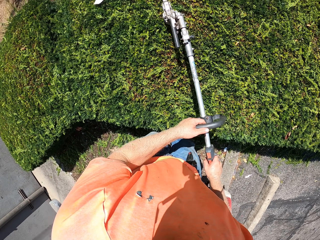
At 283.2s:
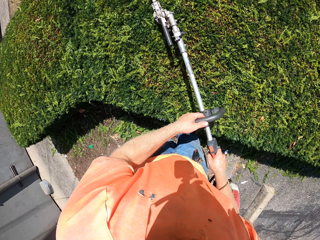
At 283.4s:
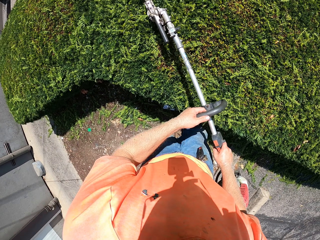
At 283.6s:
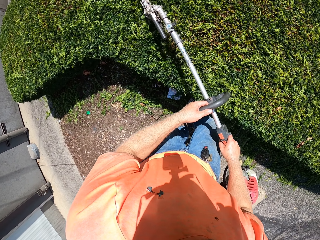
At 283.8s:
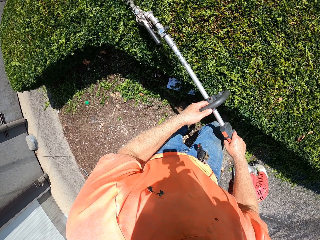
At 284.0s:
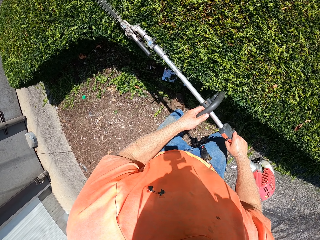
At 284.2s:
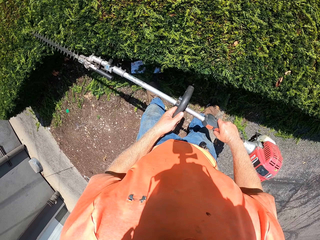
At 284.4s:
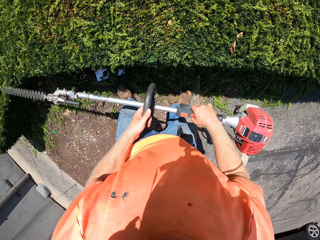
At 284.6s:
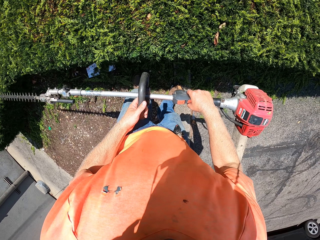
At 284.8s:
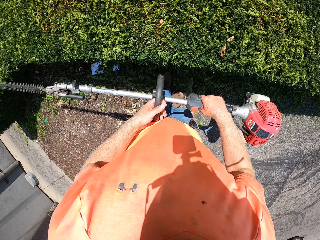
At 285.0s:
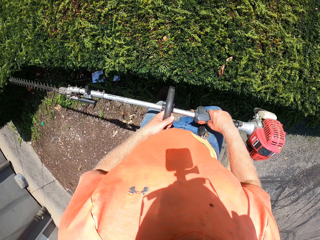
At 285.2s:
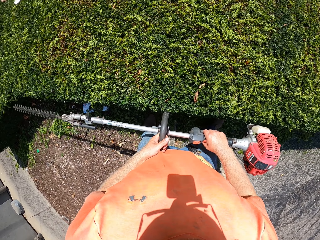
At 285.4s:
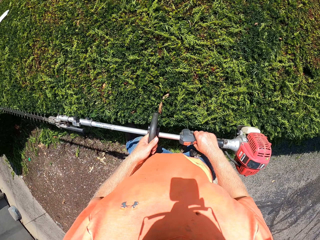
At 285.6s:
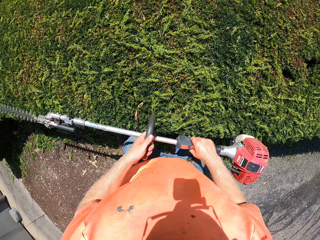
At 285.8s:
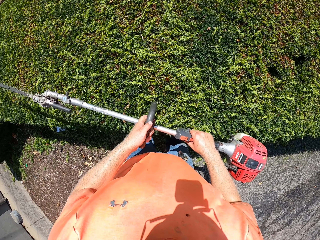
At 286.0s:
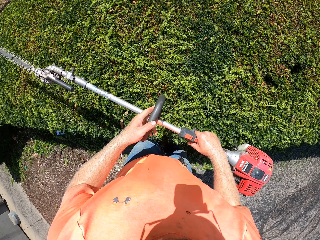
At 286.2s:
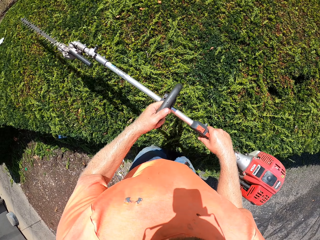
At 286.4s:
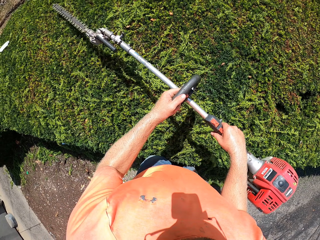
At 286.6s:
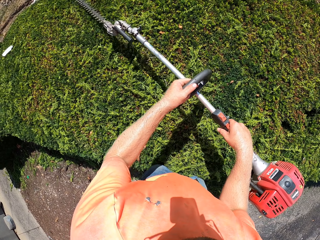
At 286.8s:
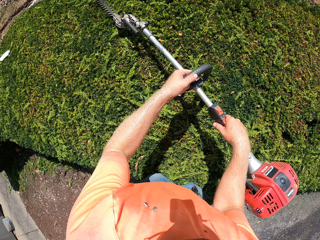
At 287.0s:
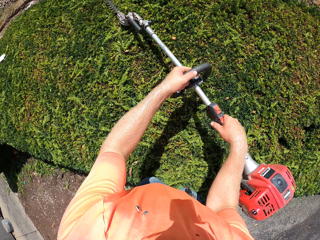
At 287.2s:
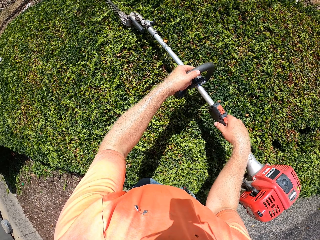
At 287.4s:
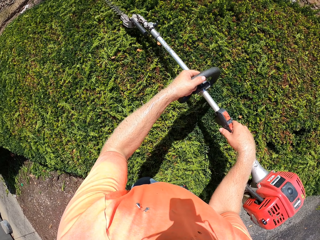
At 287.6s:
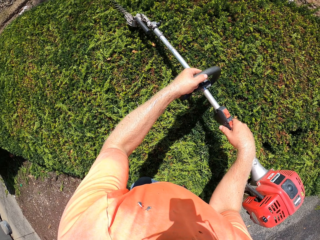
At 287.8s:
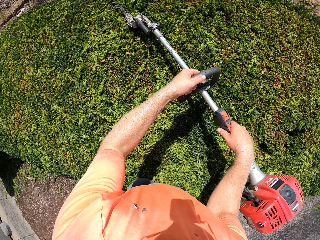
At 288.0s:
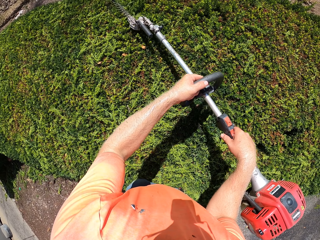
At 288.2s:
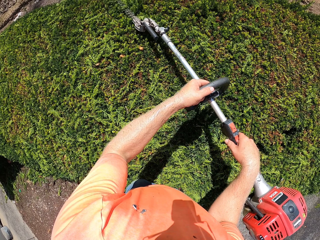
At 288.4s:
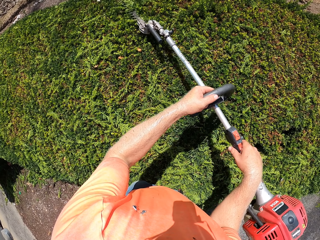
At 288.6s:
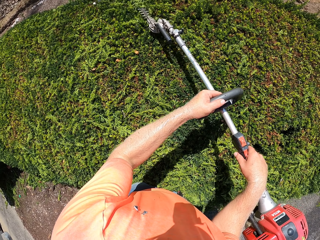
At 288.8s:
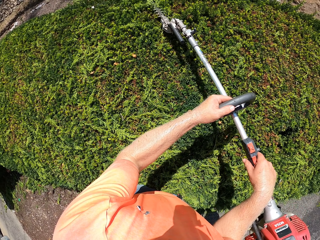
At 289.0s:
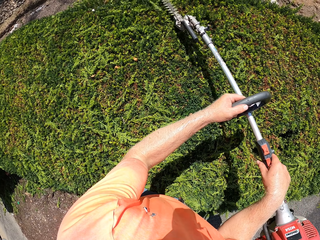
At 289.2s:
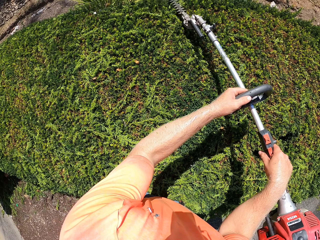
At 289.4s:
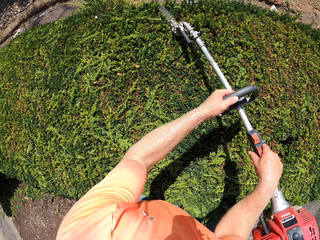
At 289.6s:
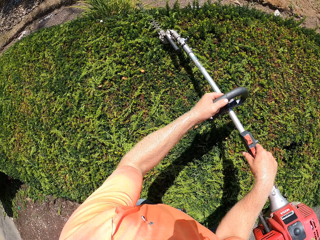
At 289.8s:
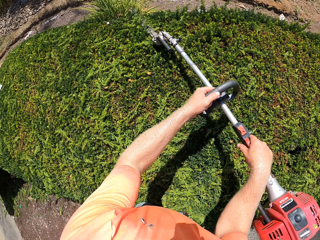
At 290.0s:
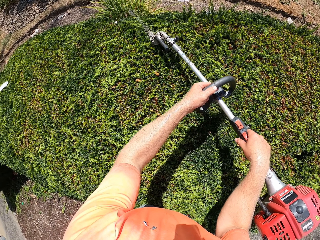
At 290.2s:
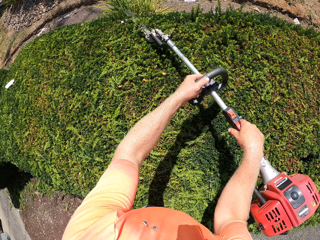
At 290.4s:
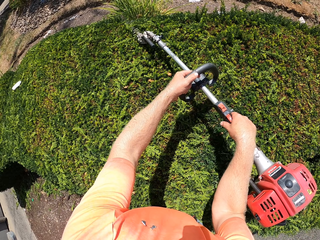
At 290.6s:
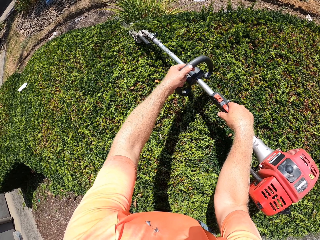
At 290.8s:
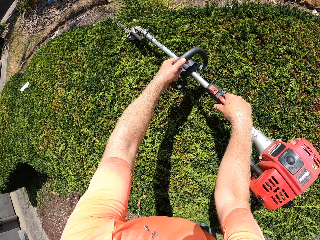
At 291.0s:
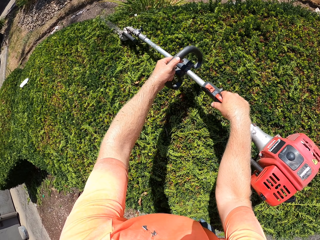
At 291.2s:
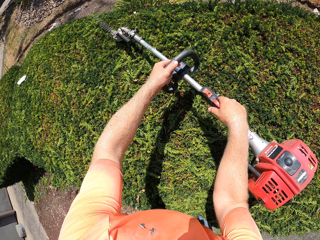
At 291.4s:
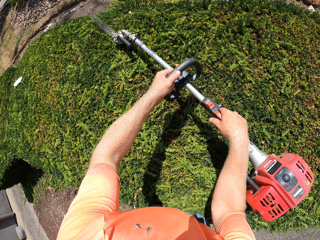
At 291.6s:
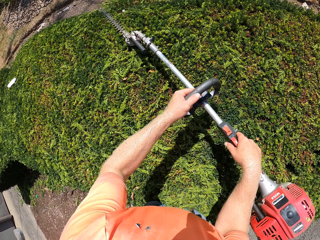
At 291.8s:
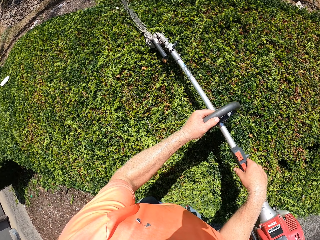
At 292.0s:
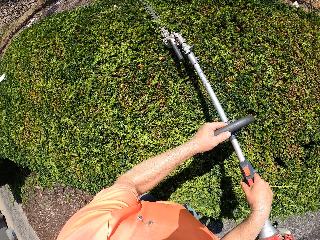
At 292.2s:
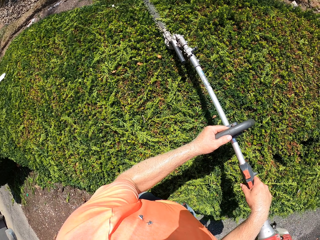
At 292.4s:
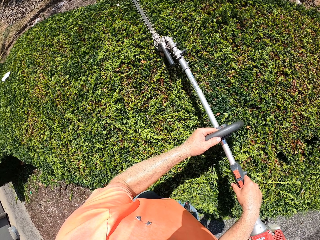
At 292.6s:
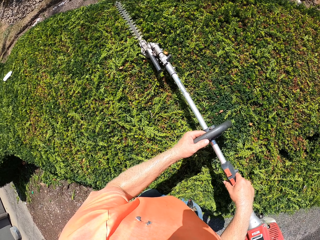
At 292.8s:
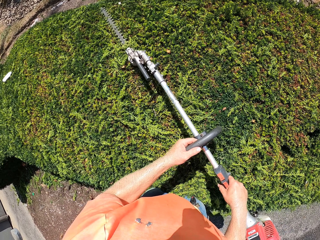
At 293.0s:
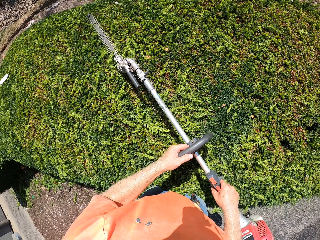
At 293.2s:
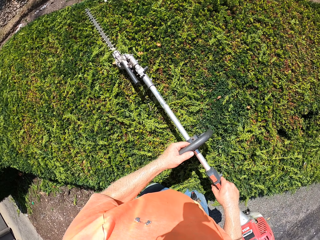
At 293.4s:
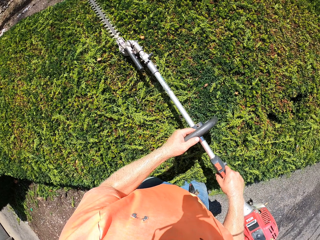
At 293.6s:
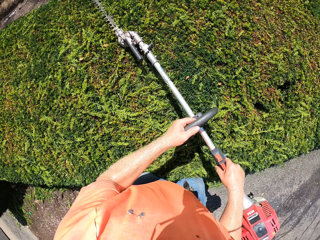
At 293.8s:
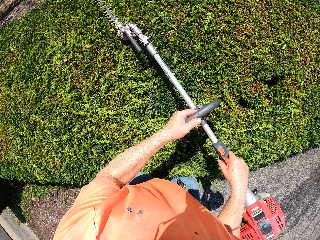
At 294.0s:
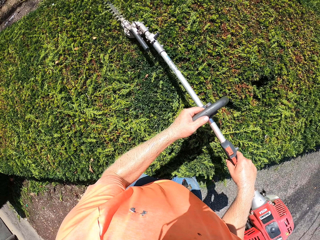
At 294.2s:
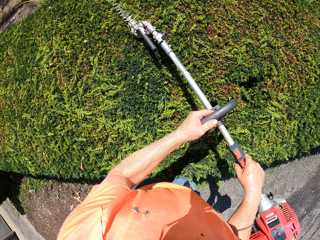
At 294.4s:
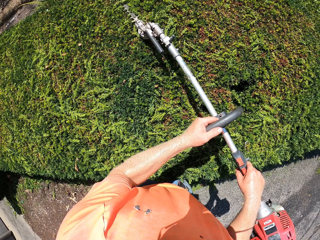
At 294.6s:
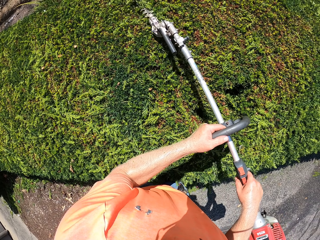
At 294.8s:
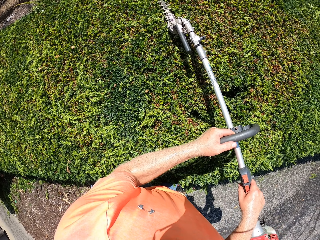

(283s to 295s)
The camera wearer makes some steps sideways. They trim the hedge.

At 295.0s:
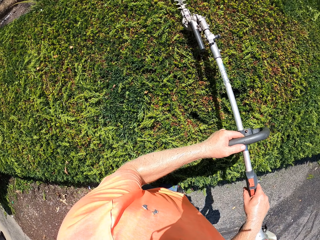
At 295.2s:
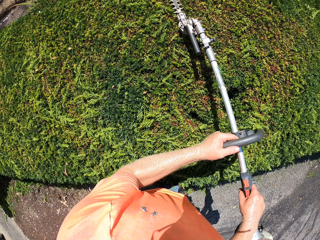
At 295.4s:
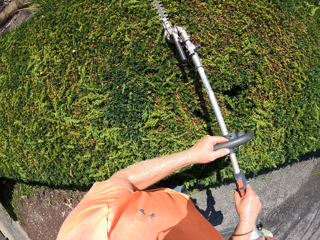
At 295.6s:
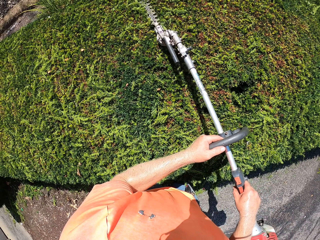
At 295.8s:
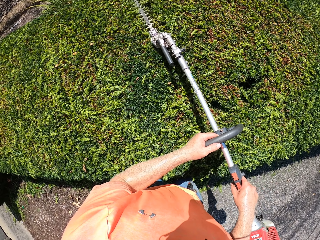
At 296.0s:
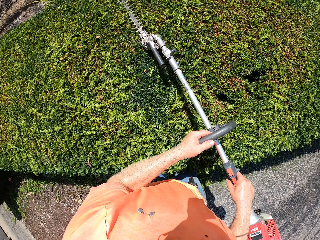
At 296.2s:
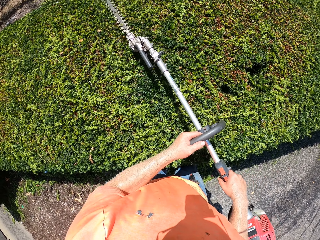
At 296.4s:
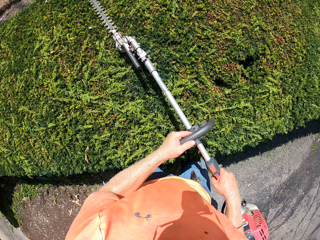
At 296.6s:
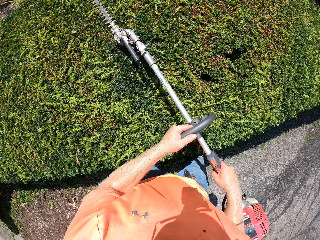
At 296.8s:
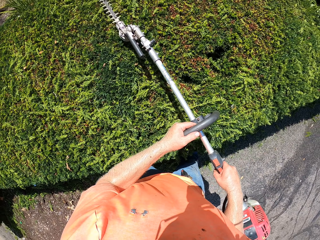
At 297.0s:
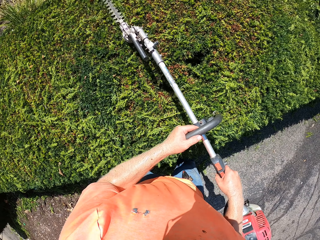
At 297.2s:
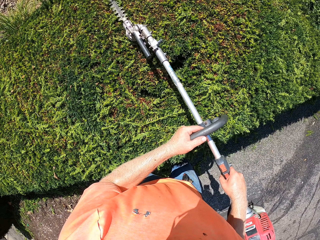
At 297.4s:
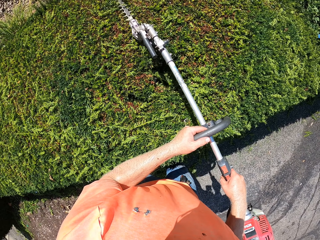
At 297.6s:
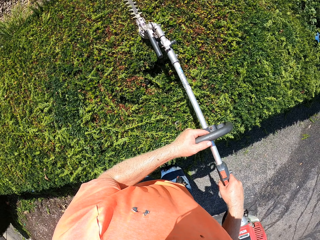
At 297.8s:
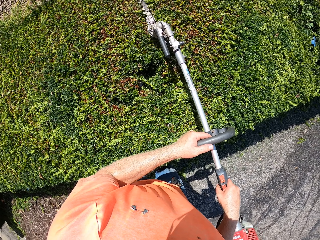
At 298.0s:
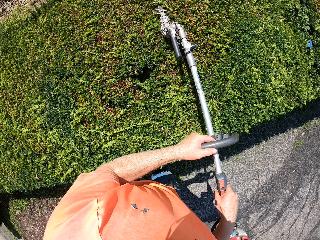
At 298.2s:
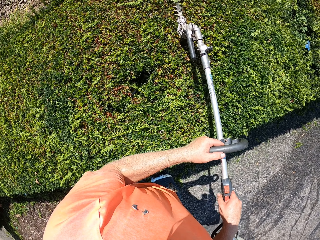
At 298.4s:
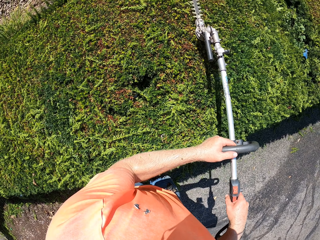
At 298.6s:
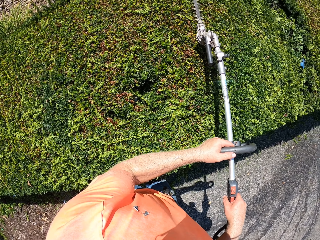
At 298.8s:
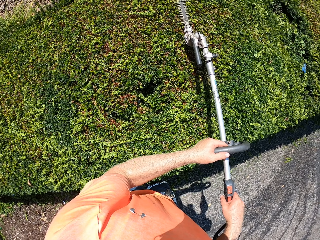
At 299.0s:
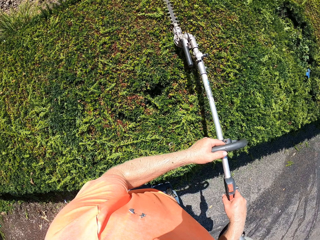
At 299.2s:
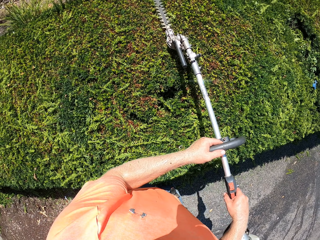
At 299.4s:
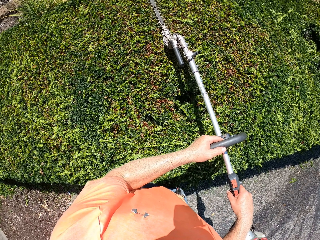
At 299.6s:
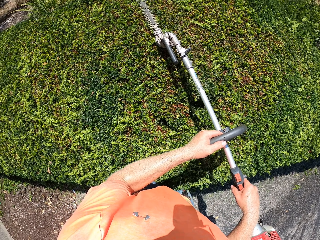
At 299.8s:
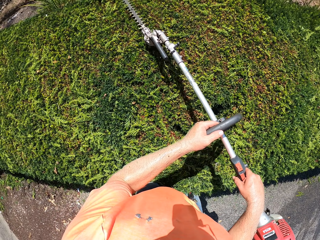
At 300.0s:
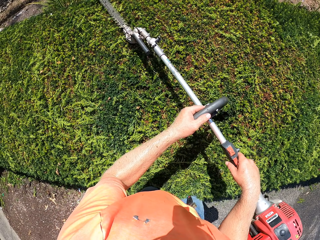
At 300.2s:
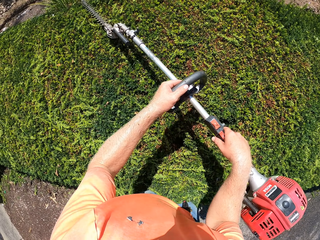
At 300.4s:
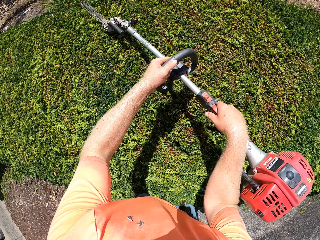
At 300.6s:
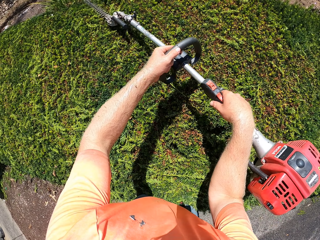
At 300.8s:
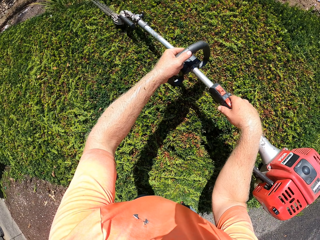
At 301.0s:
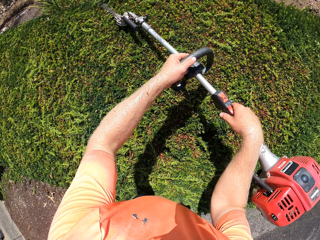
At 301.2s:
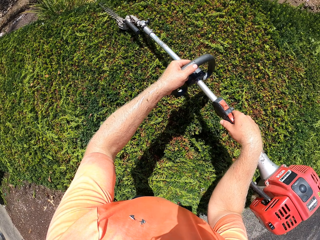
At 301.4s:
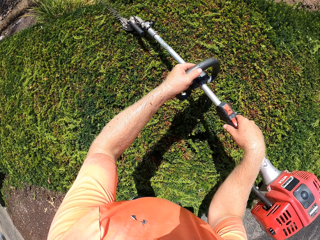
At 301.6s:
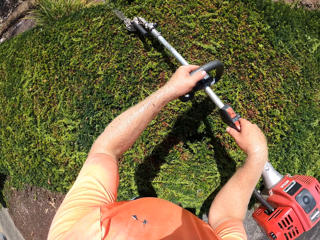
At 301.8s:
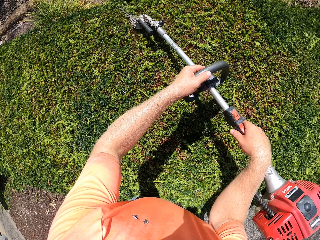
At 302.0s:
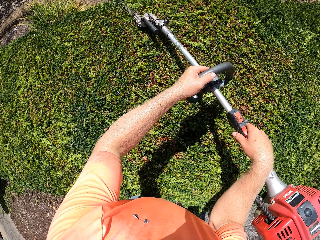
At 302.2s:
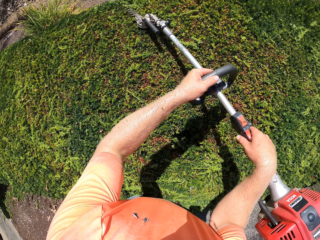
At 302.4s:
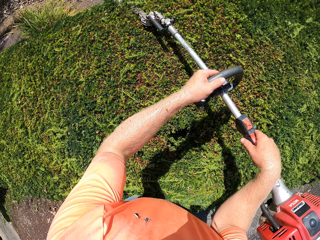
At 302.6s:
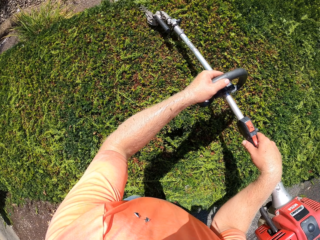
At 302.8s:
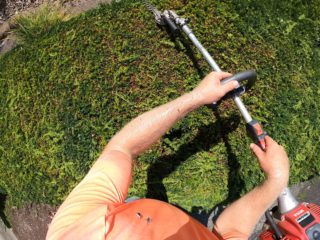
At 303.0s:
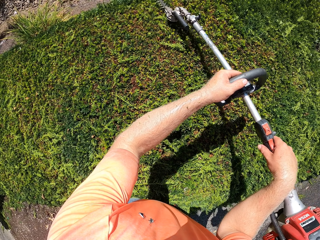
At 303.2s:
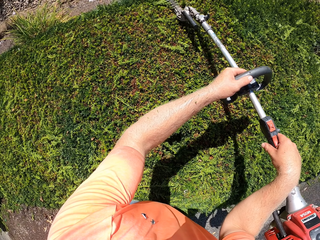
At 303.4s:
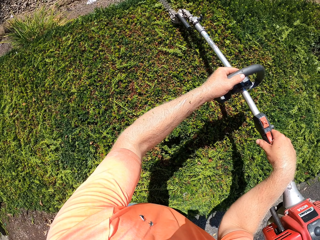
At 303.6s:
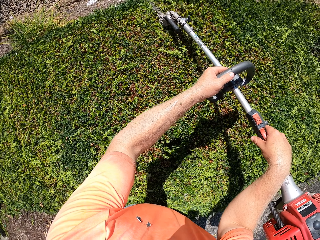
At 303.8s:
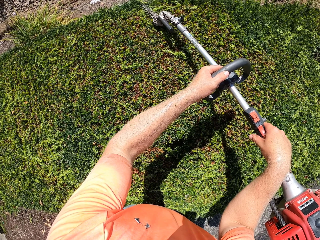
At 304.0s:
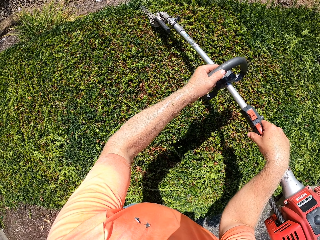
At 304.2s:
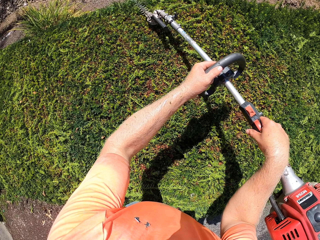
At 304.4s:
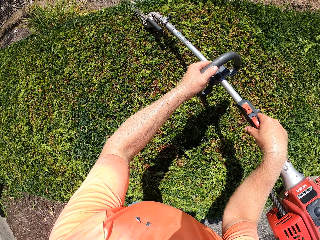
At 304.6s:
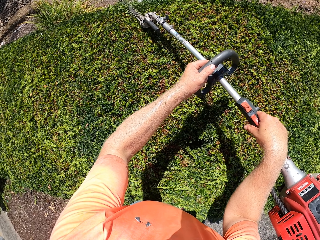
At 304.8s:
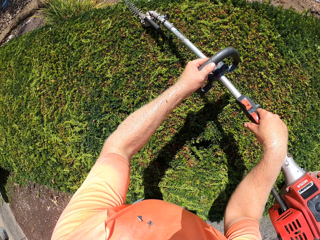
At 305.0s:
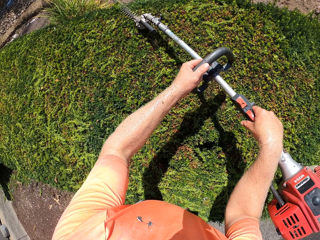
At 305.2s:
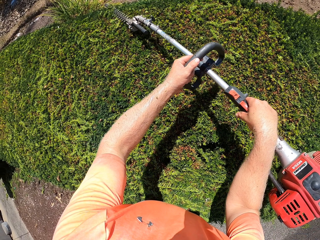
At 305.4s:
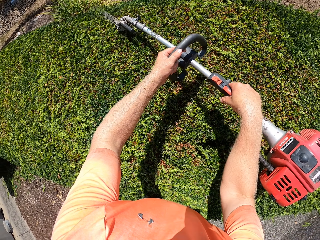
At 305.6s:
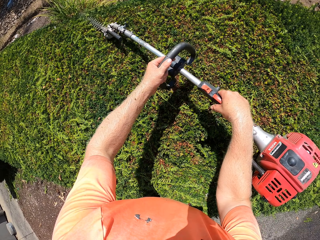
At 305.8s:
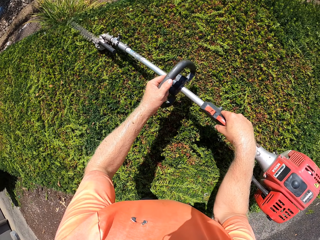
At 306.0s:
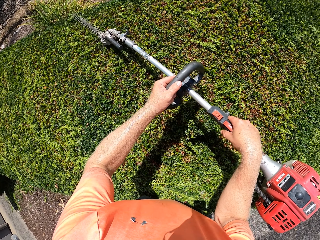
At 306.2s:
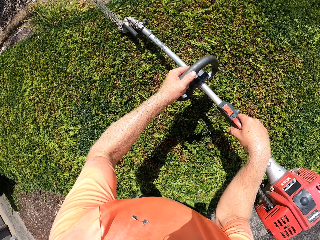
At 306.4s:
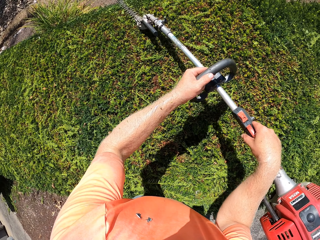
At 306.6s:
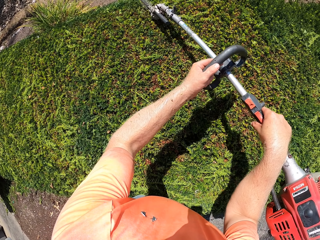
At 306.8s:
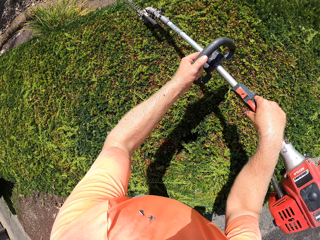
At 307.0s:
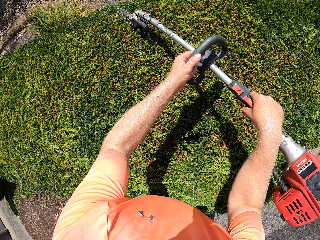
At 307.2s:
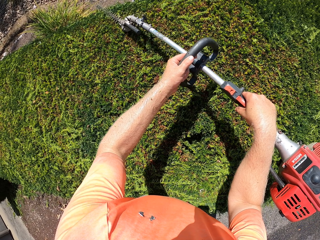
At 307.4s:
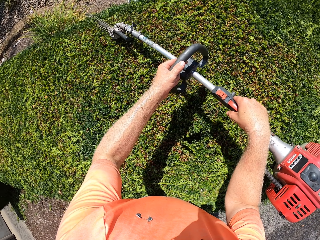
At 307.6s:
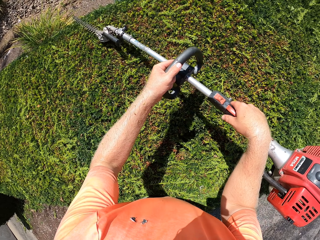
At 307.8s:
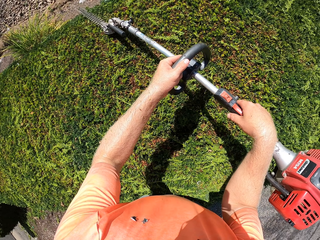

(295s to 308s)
The camera wearer moves the hedge trimmer up and down.
